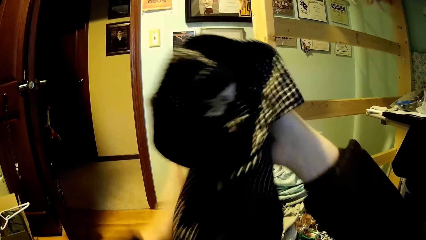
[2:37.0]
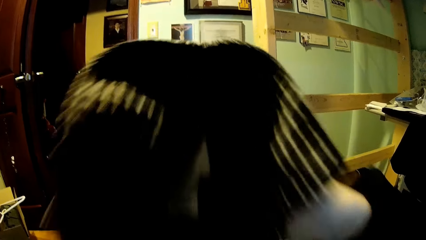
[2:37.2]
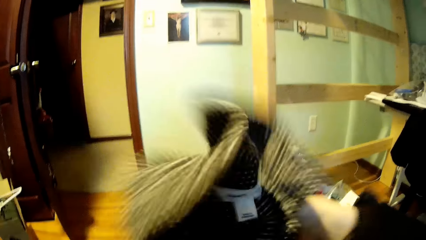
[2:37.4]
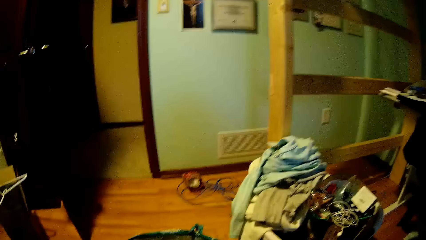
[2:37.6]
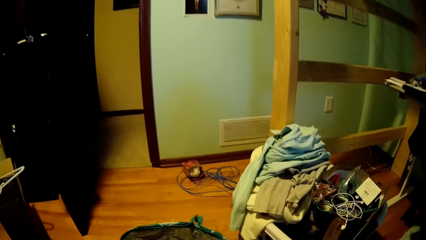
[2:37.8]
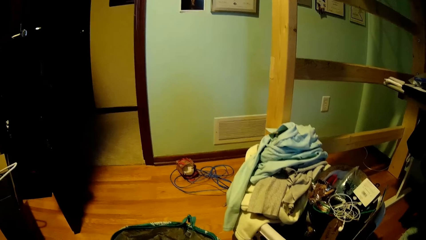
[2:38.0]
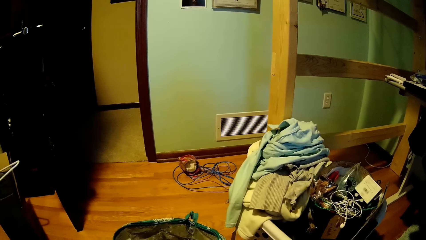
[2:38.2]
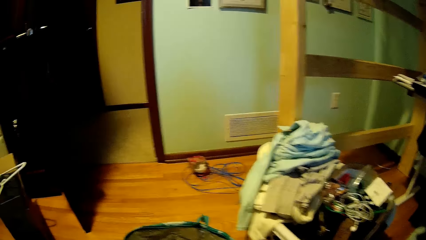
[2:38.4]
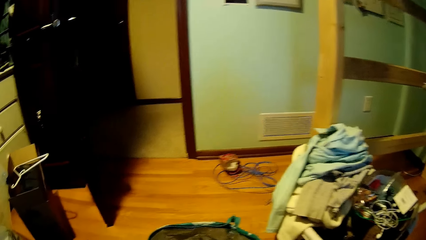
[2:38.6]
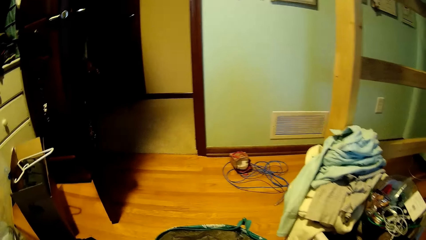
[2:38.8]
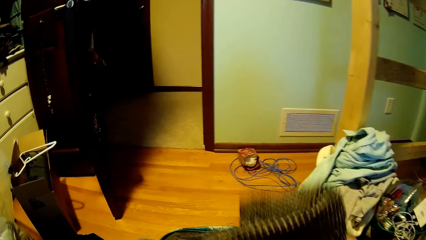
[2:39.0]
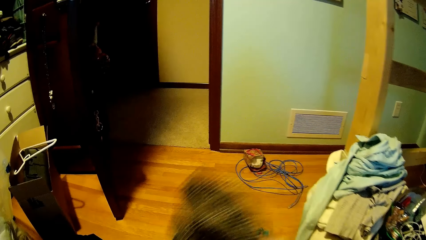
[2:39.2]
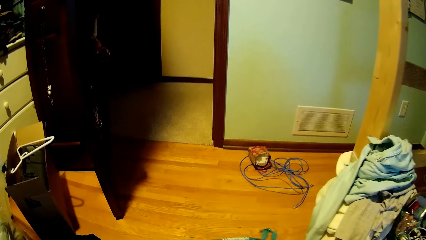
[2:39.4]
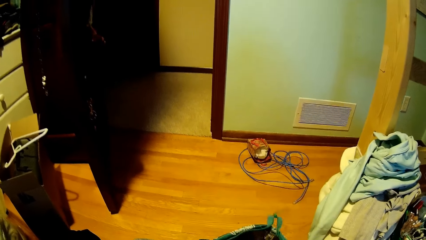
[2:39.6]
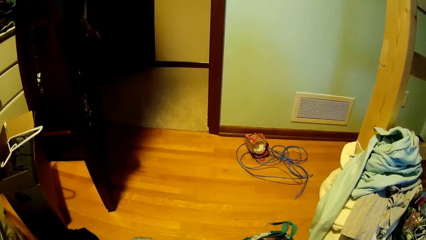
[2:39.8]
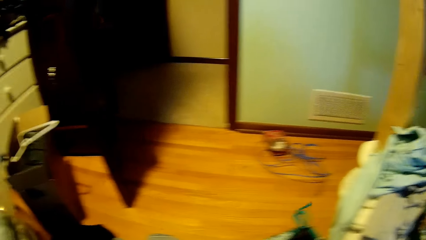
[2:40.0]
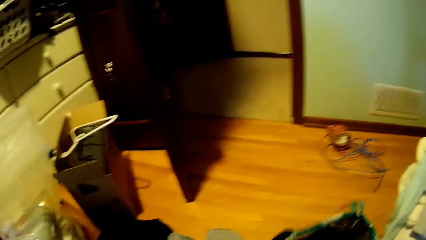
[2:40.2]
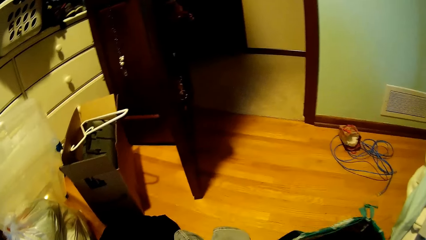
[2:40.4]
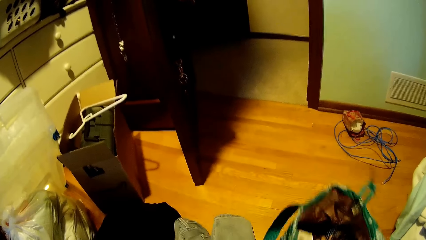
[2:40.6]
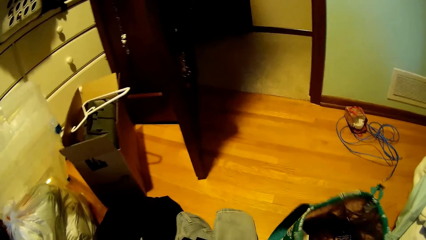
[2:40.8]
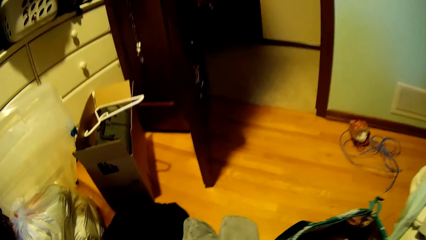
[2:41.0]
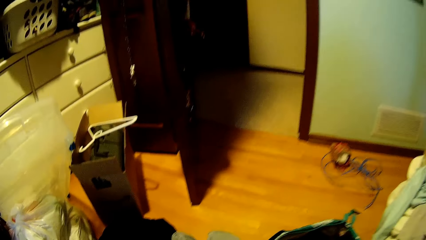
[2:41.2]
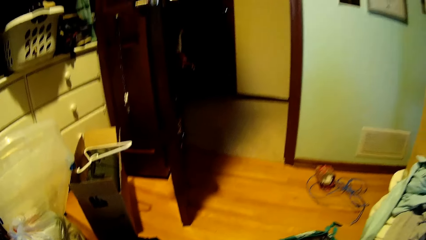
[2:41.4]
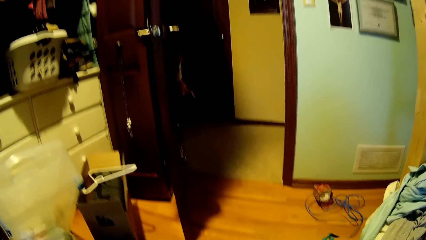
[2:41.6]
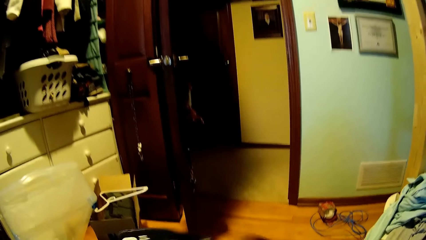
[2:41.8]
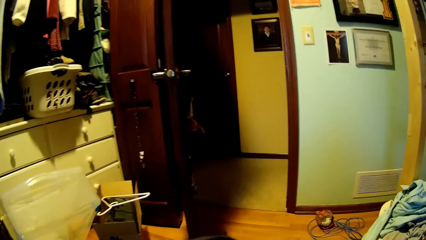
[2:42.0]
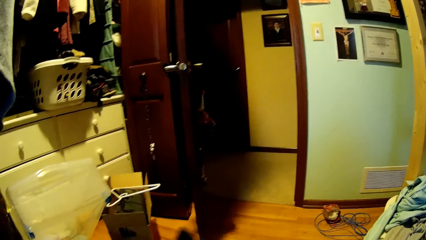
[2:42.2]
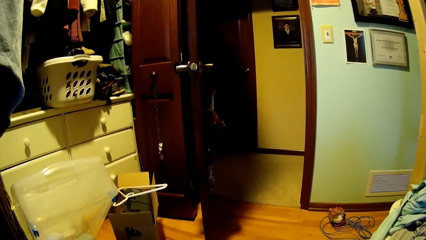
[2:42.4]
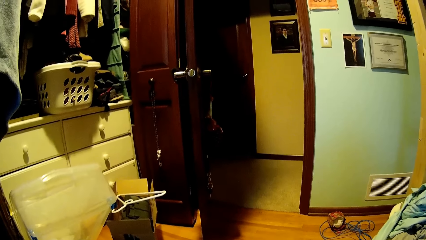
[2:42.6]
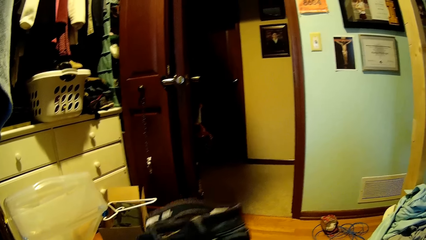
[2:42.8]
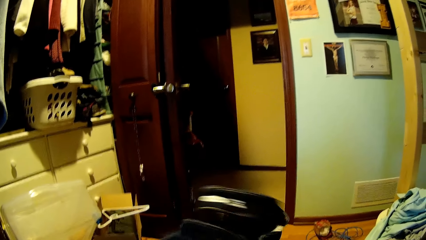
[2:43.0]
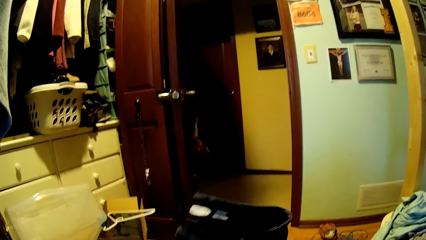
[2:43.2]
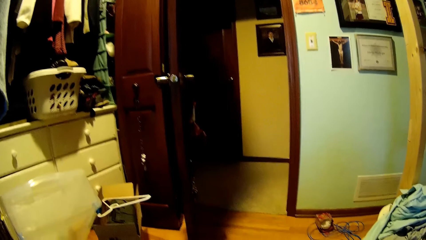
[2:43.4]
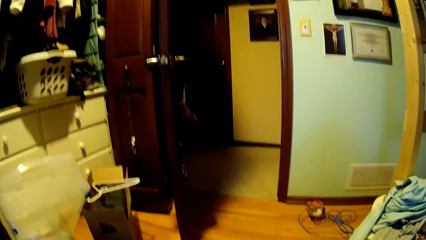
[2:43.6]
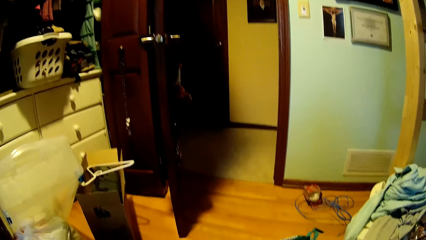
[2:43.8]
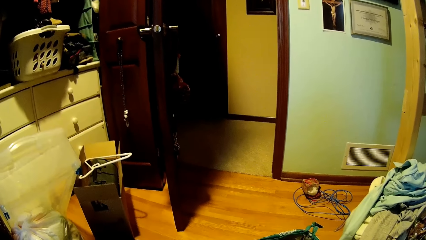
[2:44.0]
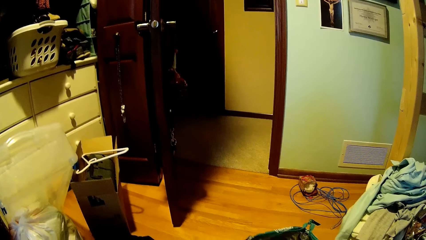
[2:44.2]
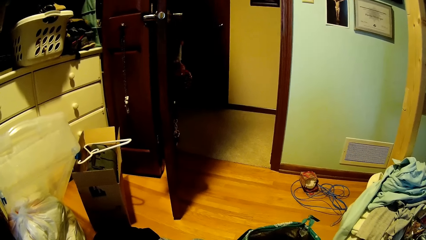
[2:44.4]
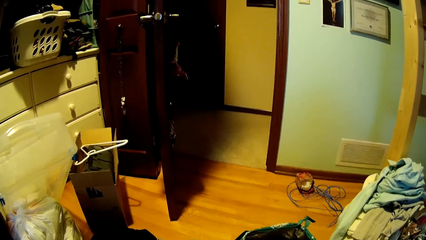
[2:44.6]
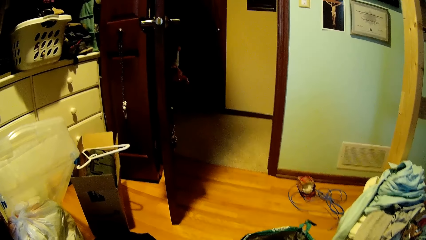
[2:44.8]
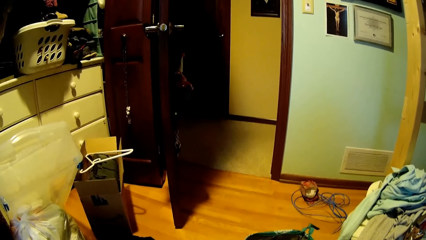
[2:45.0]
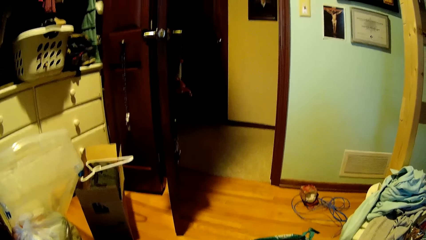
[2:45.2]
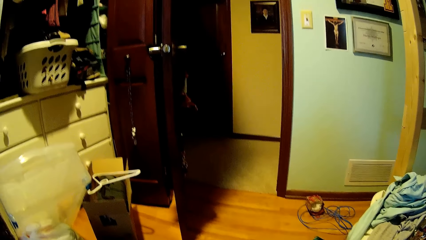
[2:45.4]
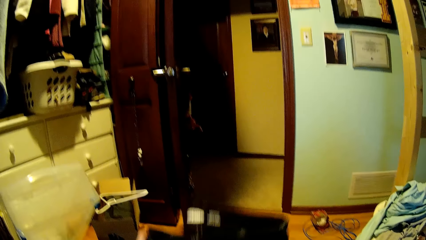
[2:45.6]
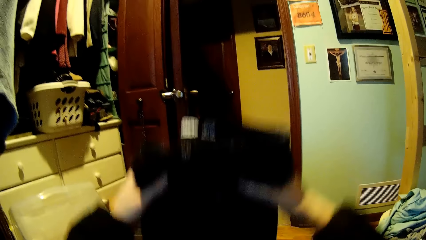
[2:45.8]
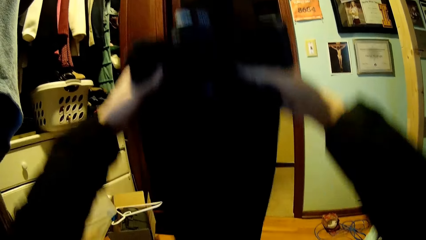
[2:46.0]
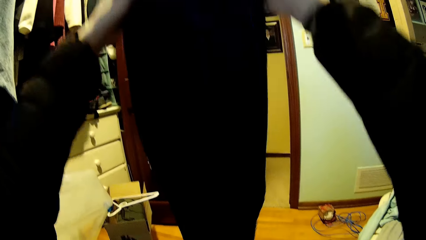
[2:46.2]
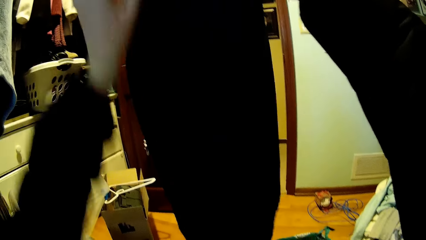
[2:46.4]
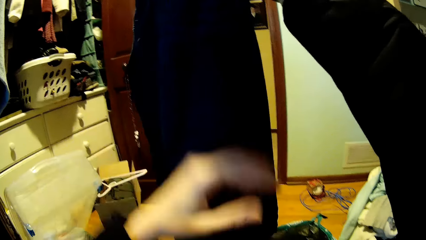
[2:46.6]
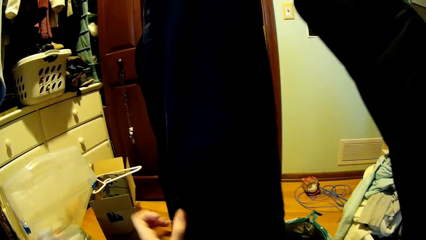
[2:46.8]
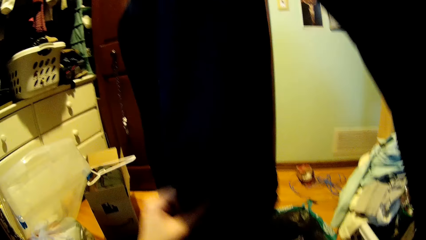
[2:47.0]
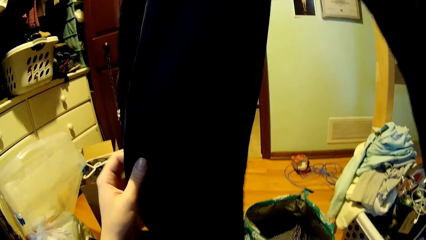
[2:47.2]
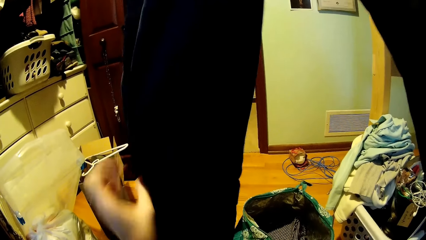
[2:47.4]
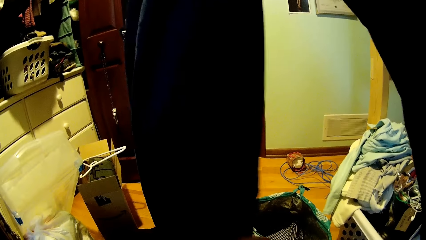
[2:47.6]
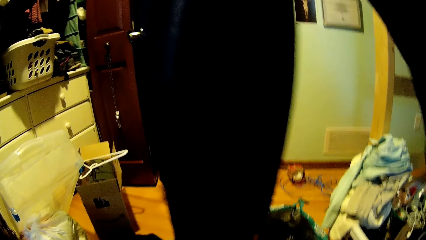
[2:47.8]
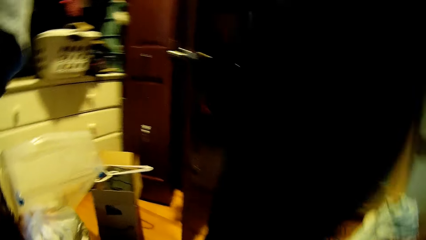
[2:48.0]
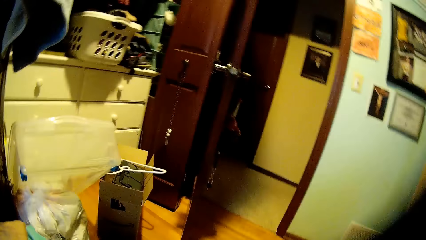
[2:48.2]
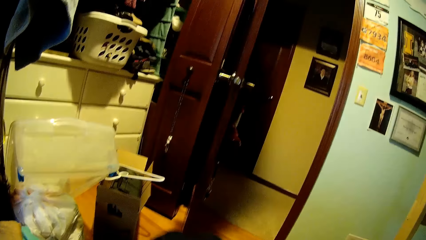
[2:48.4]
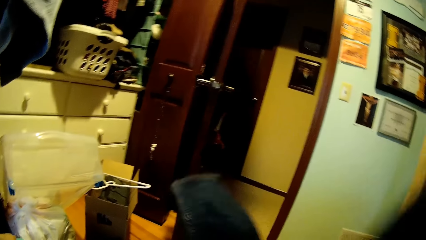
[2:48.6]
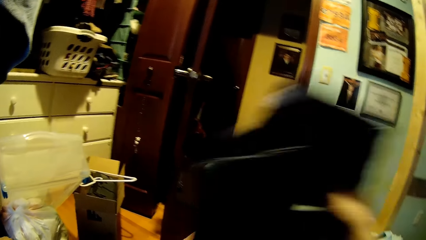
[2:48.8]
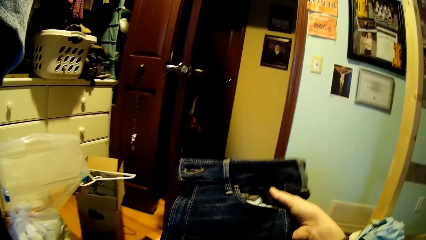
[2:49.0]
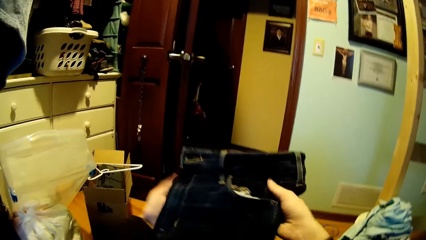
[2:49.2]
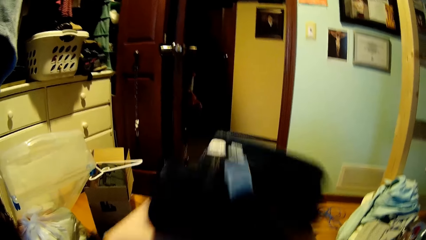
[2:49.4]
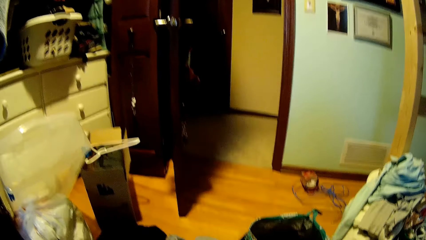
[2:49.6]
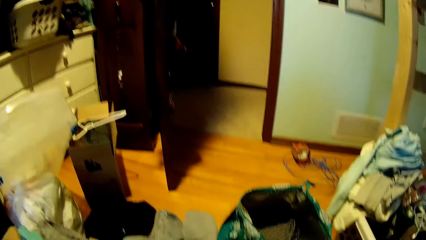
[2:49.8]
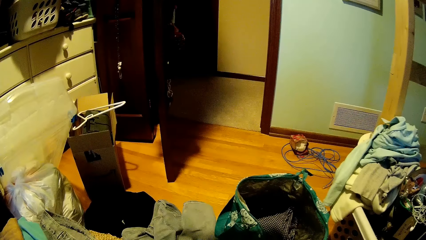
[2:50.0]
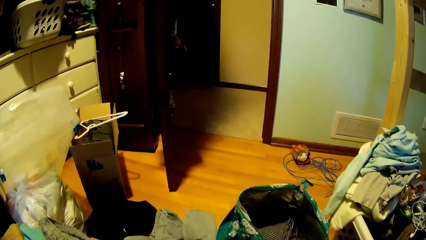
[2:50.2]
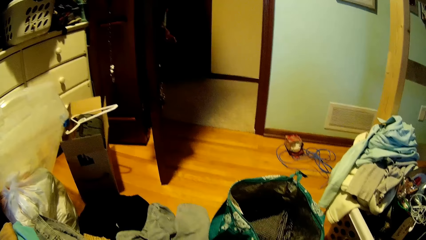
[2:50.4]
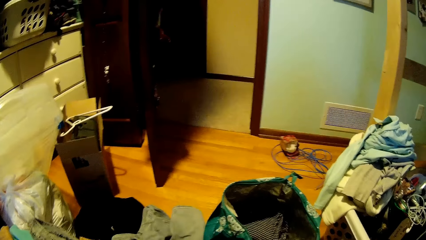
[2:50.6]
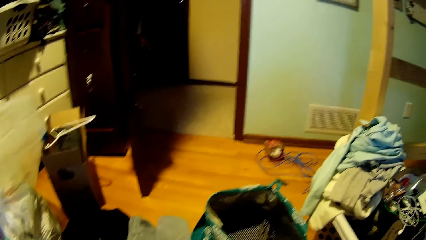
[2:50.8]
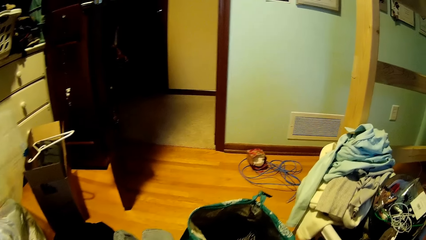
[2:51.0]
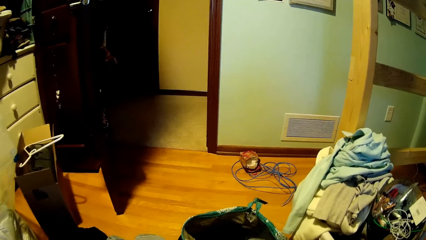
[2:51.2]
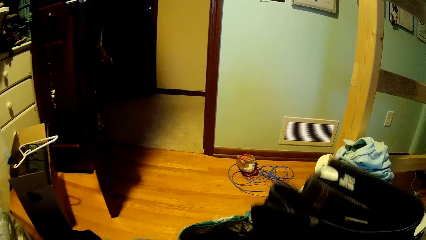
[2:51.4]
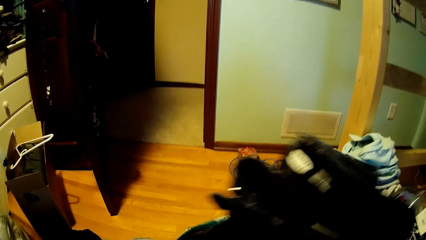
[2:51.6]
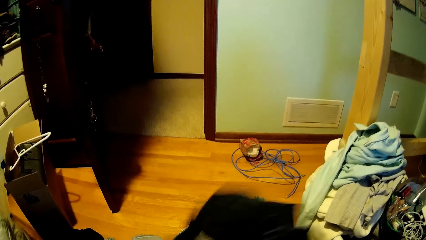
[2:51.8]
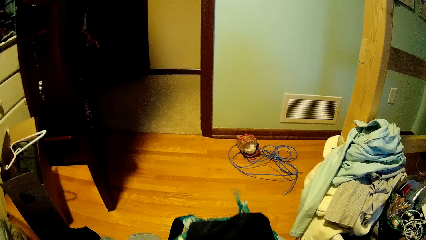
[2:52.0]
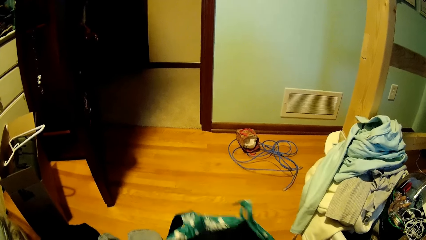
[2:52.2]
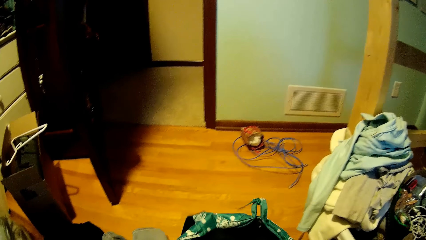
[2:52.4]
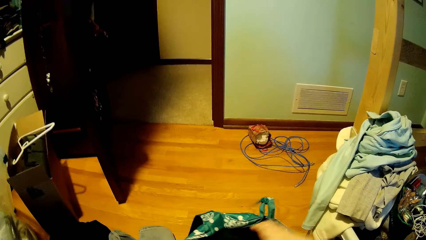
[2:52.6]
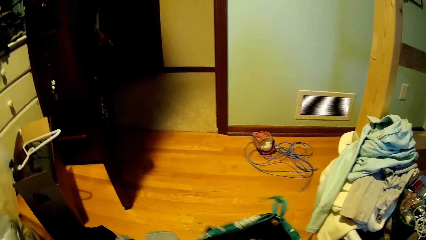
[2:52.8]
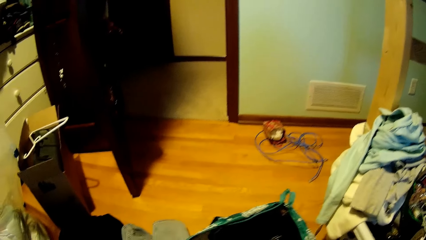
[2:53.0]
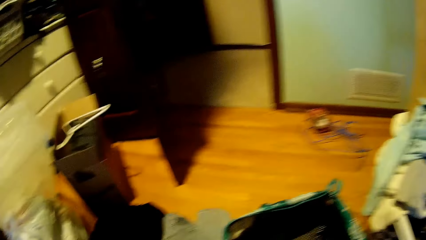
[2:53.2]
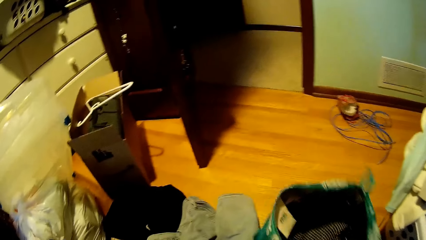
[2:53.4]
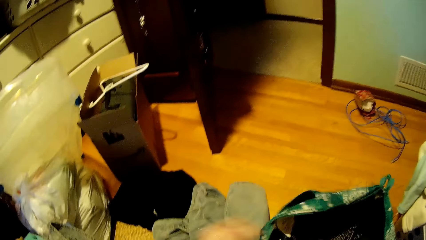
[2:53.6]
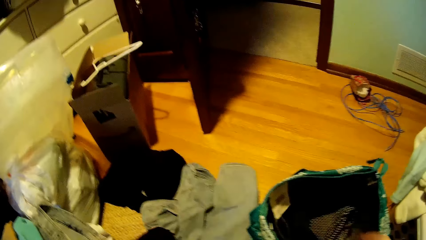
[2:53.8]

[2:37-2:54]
The camera wearer folds the cloth. They fold the cloth again. They pick another cloth. They fold the cloth. They fold the cloth again. They put the cloth in the bag.
